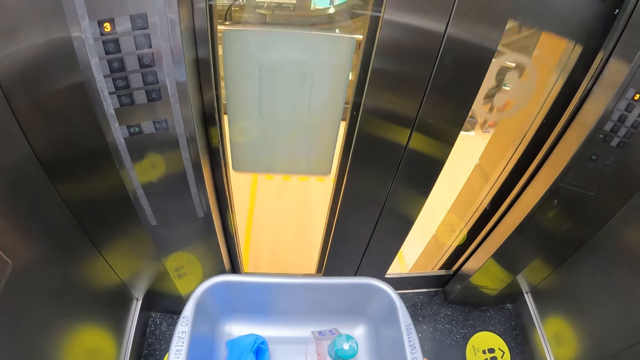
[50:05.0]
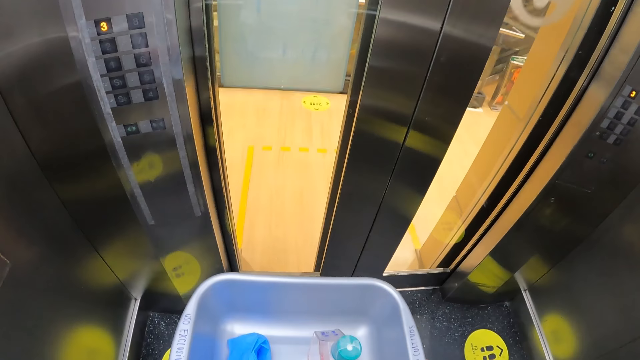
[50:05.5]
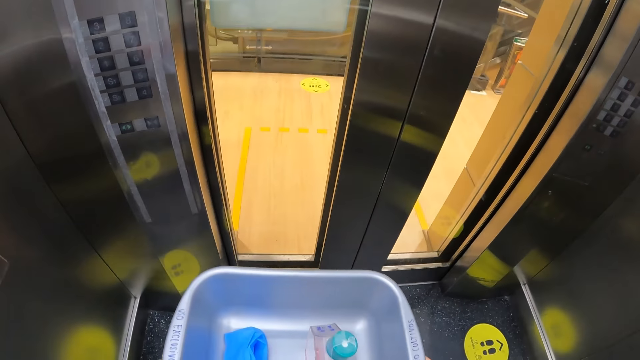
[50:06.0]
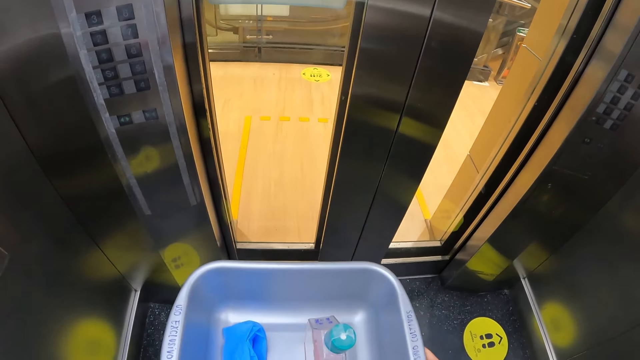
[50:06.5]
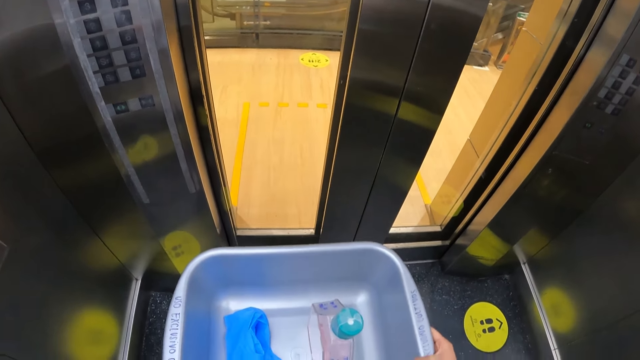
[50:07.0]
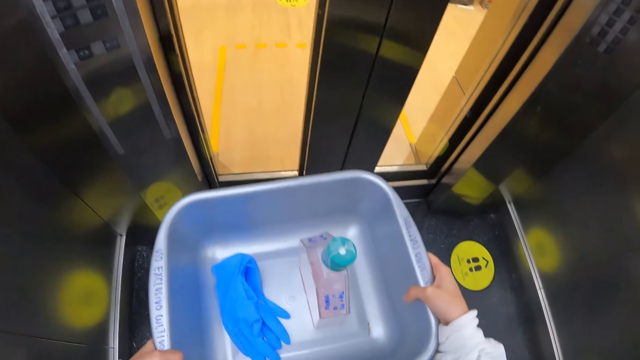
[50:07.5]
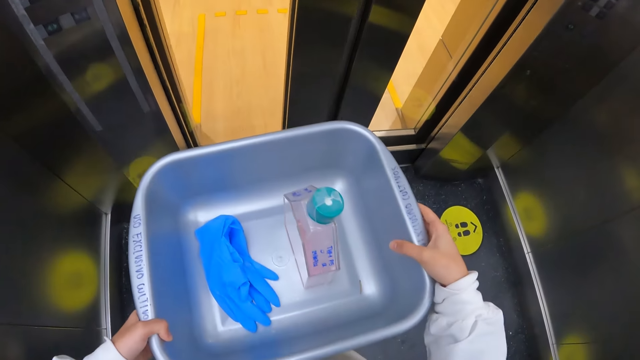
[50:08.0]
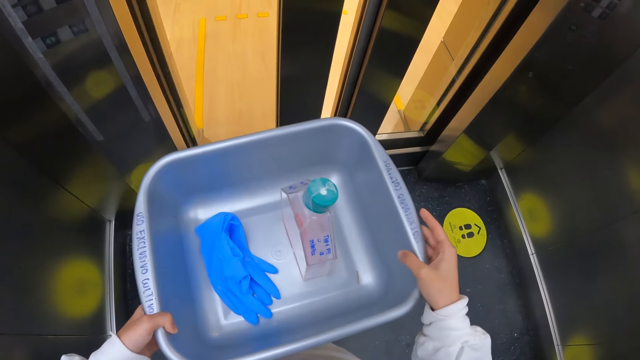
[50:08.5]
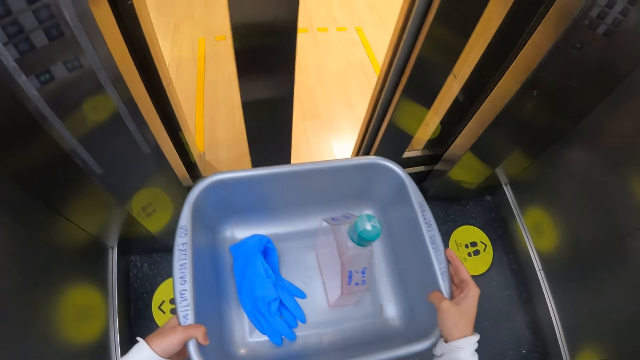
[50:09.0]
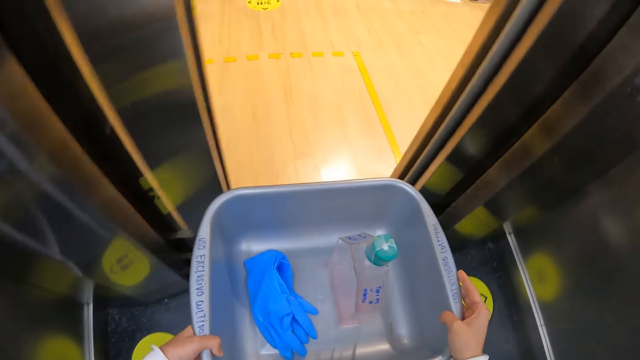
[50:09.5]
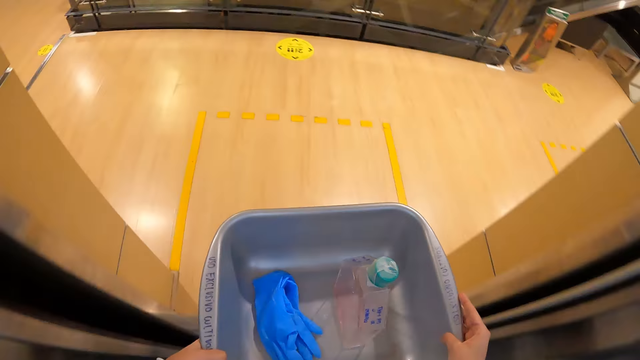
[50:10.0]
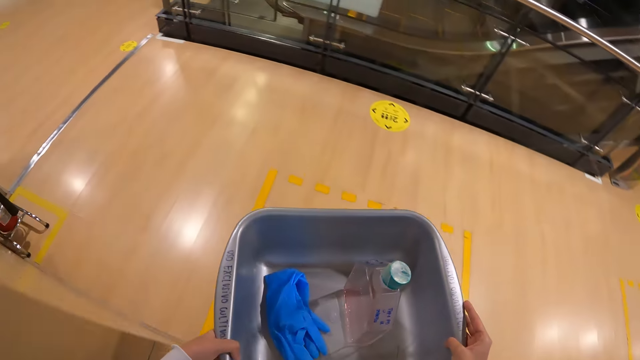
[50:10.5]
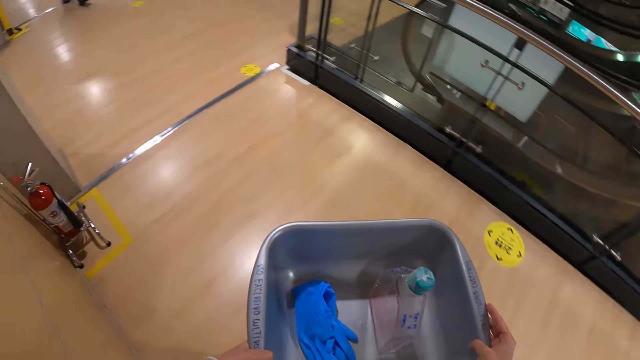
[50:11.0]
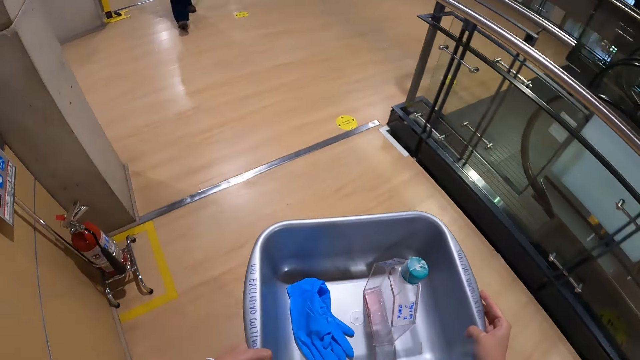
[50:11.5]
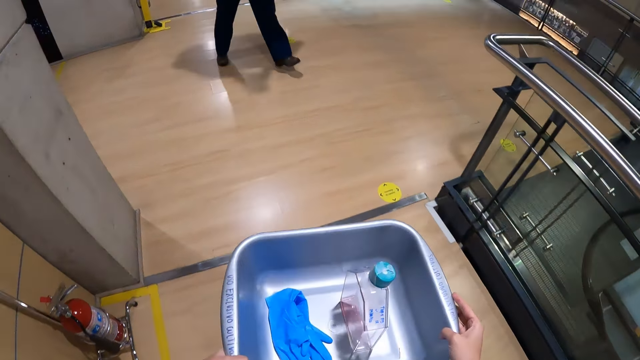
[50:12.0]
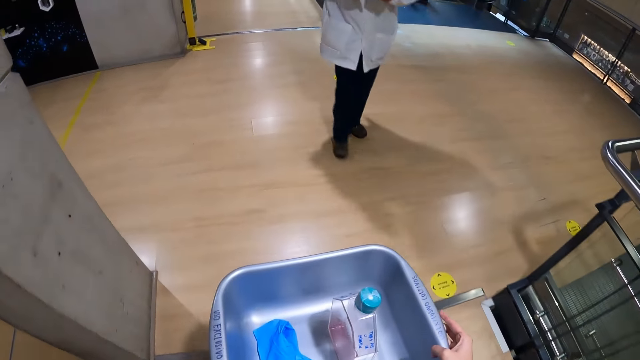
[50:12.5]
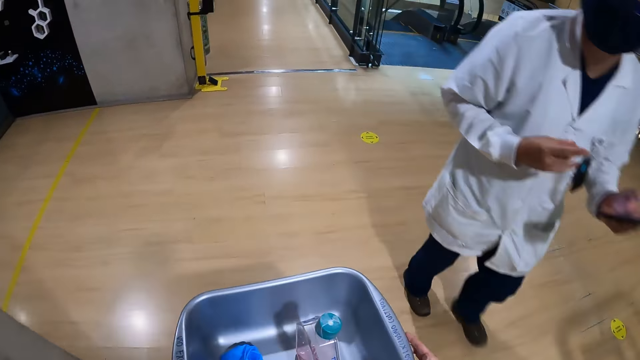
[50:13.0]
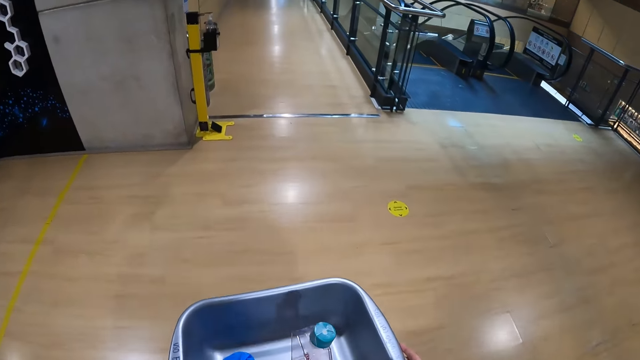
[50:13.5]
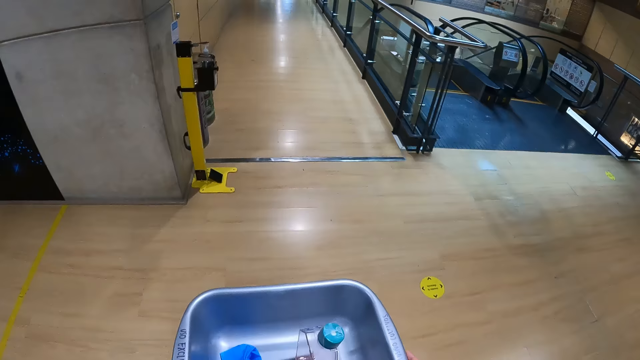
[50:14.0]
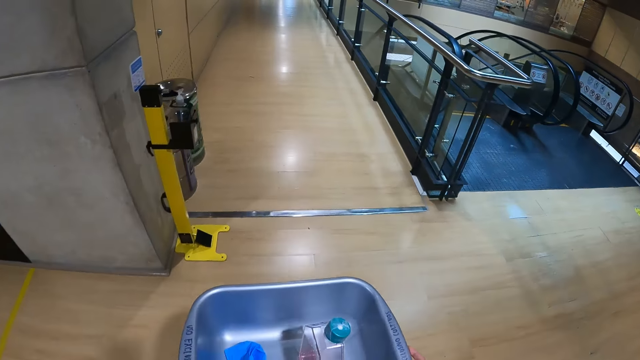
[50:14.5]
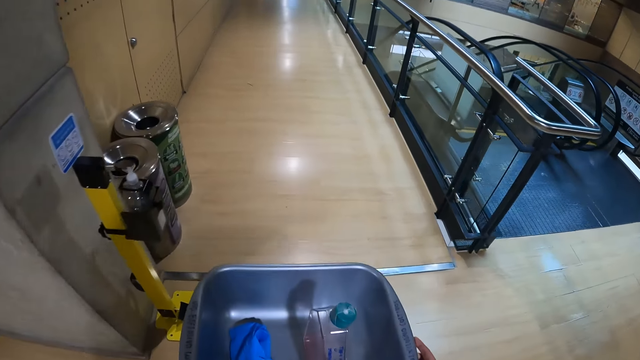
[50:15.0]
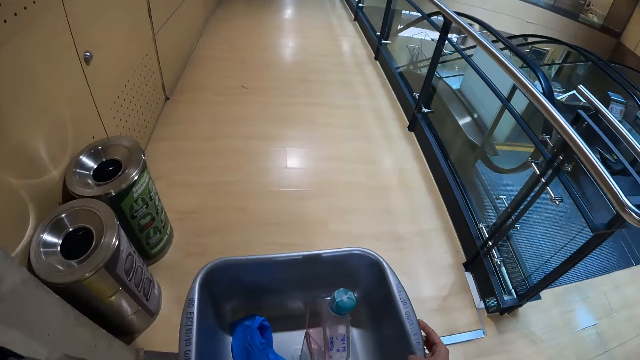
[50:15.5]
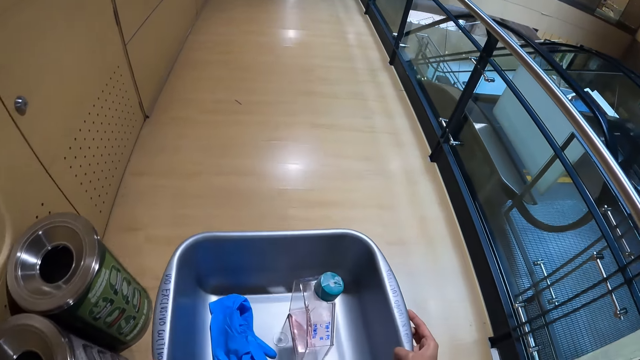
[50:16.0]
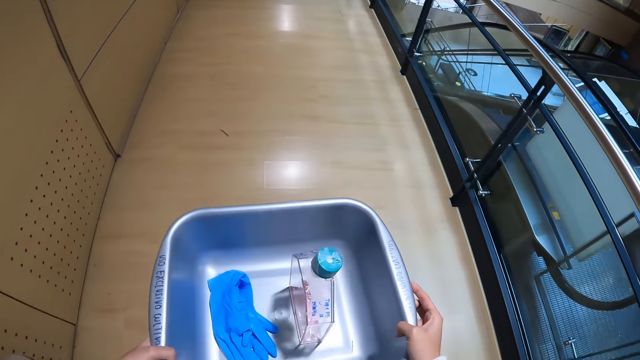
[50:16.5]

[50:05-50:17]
The camera wearer walks out of the elevator. They walk to a laboratory.

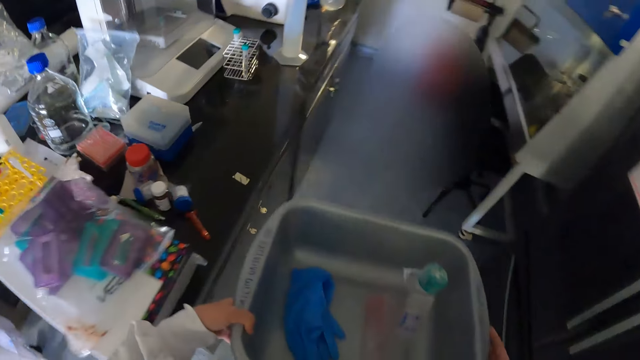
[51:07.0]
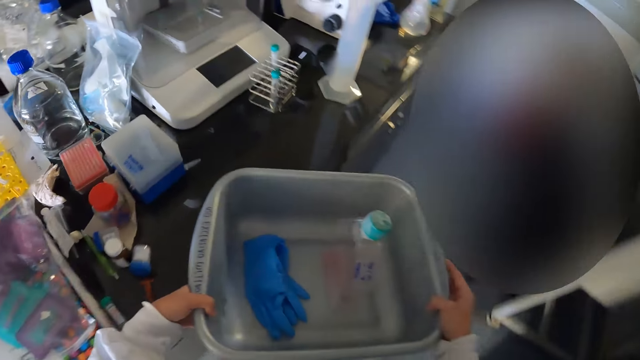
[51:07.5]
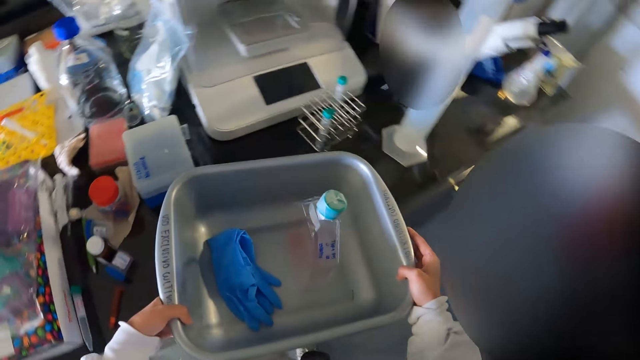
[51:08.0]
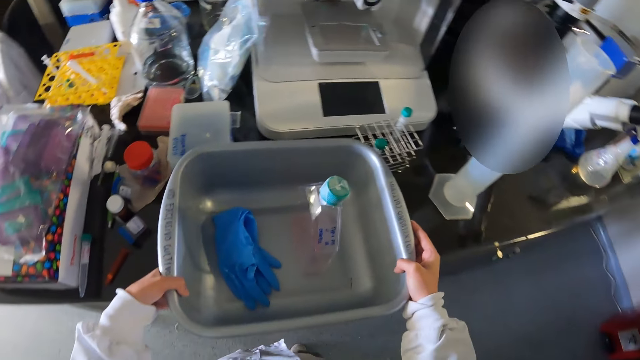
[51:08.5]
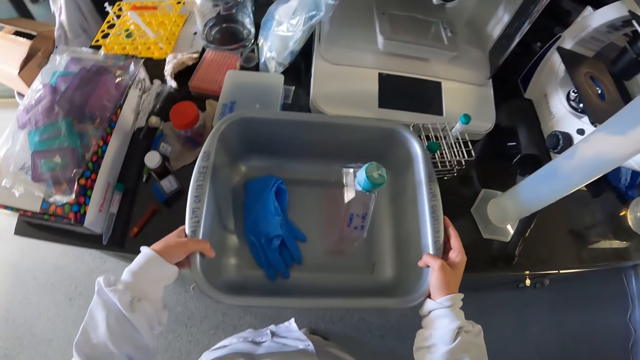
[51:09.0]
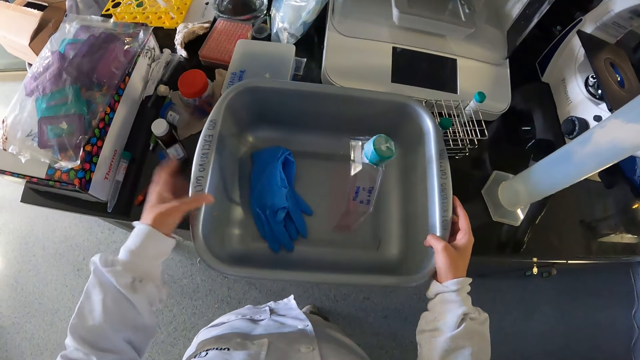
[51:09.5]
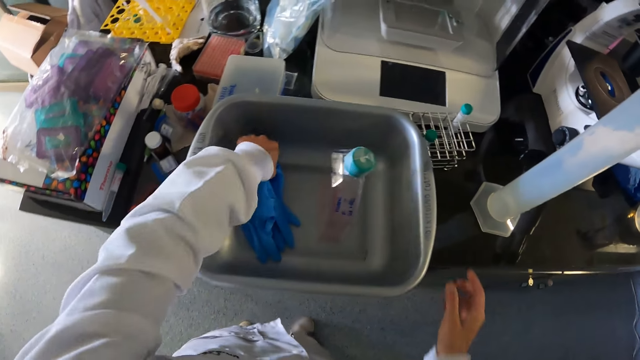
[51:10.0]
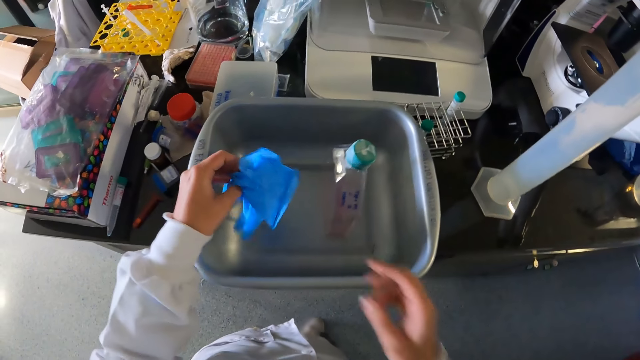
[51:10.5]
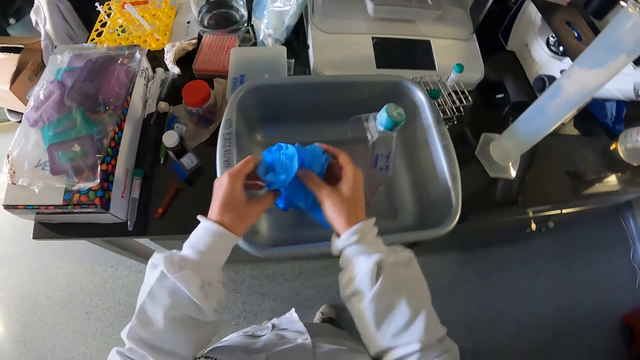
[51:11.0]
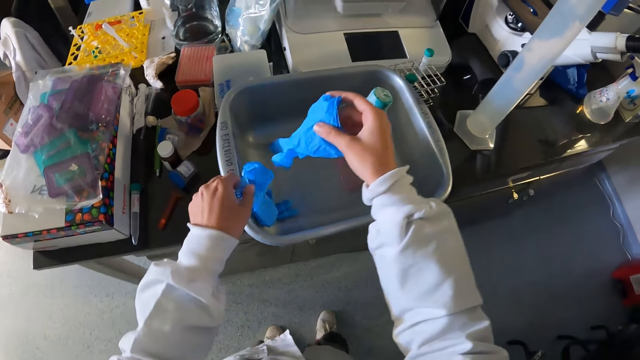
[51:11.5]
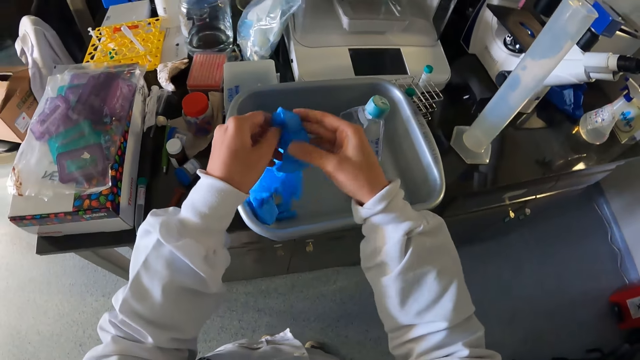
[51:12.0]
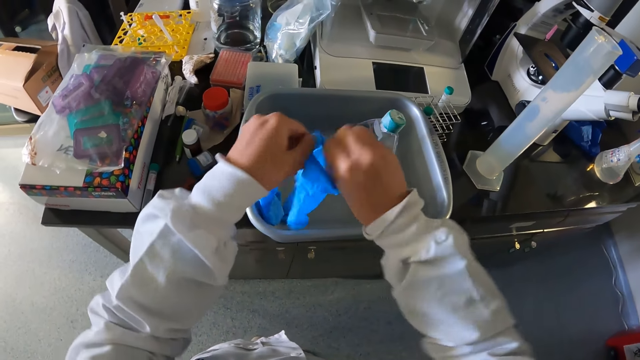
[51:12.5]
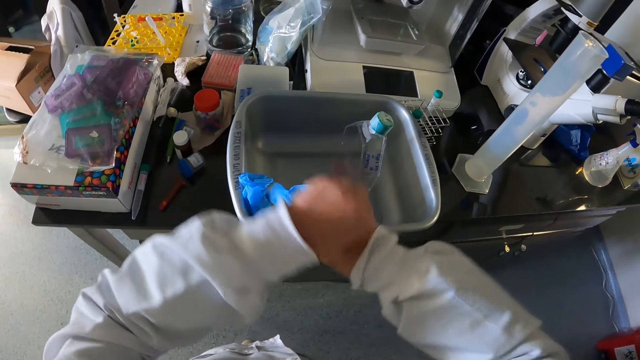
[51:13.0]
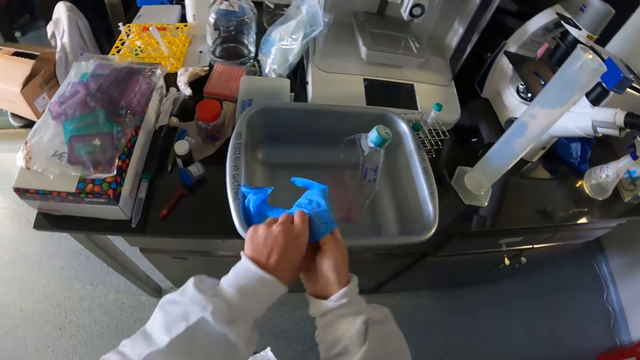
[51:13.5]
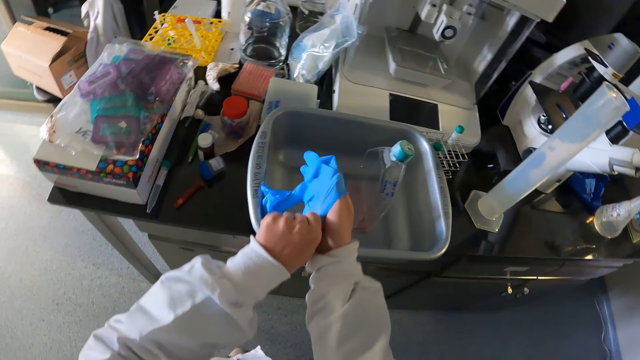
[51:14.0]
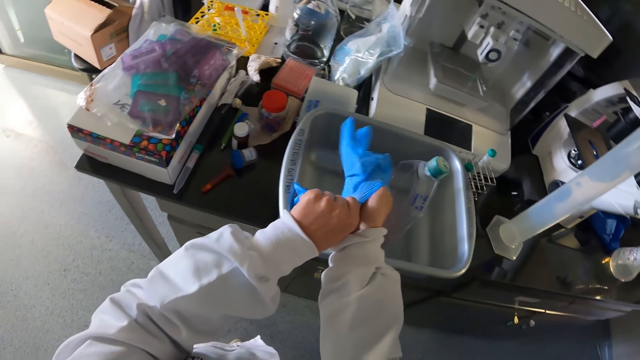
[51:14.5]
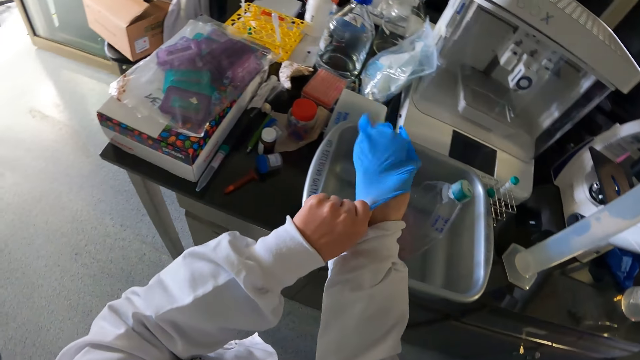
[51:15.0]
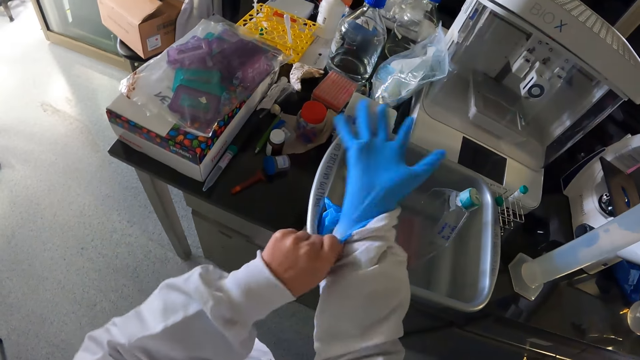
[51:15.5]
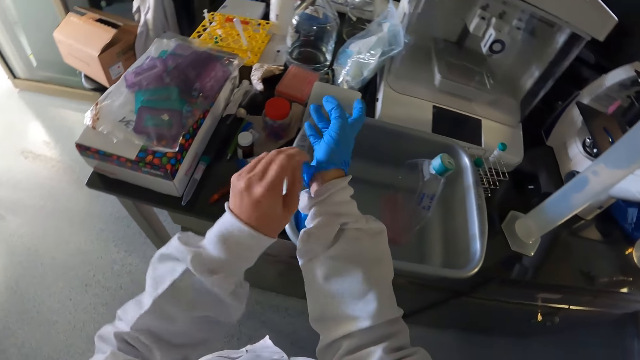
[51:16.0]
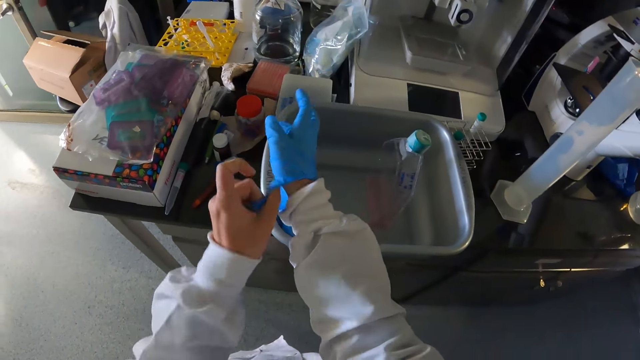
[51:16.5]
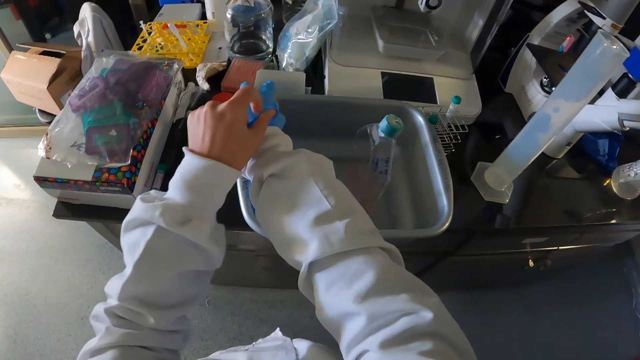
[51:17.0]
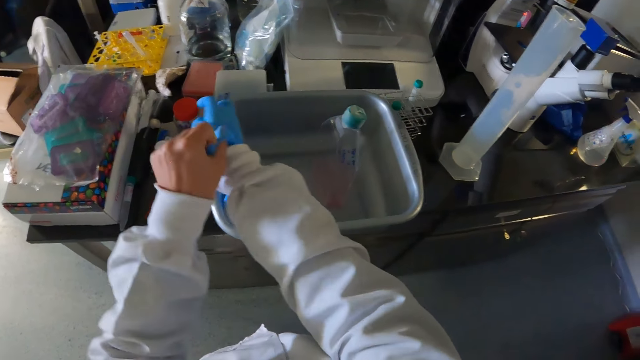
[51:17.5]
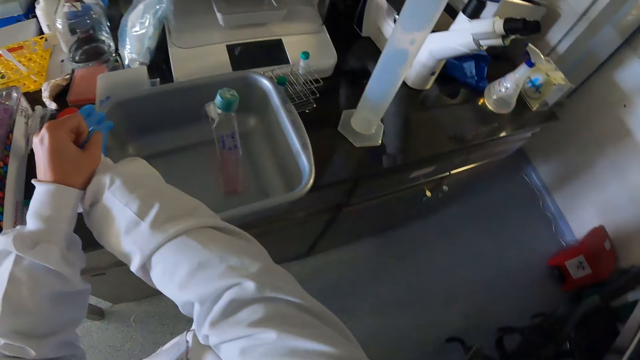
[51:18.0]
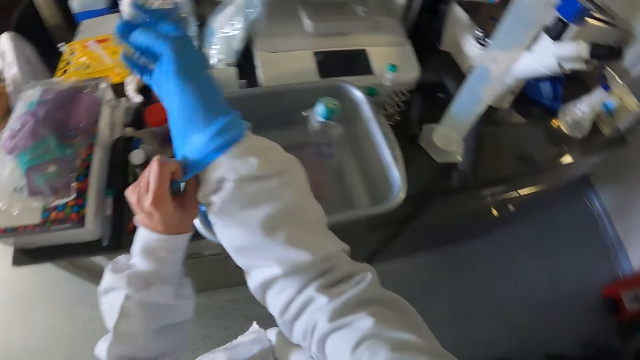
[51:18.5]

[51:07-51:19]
The camera wearer drops the bowl on a table with both hands. She picks up a pair of gloves from the bowl on the table with her left hand. She holds the pair of gloves with both hands. She drops the glove inside the bowl with her left hand. She wears the glove on her right hand with her left hand.
